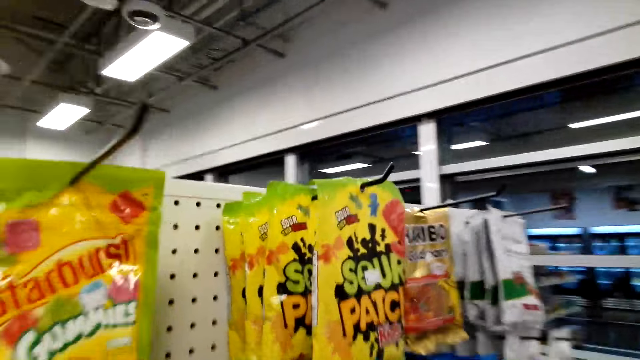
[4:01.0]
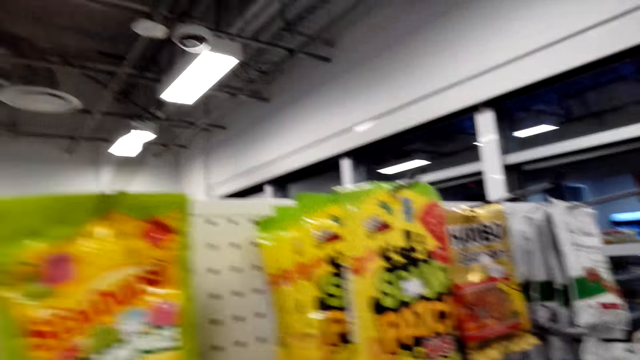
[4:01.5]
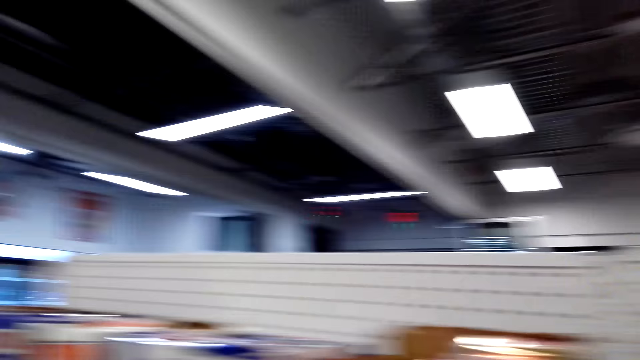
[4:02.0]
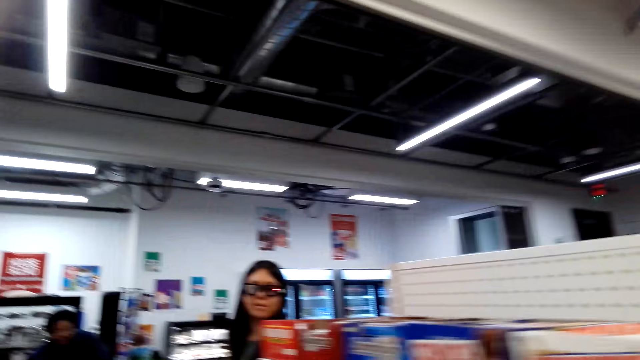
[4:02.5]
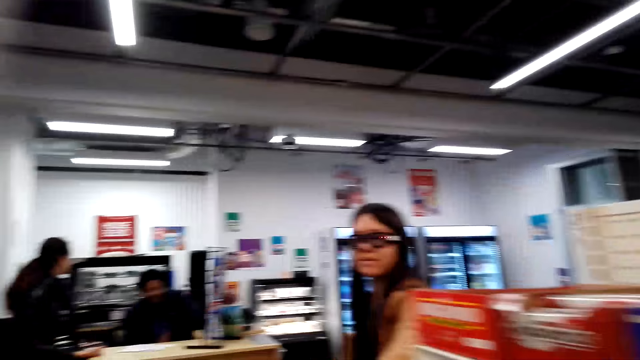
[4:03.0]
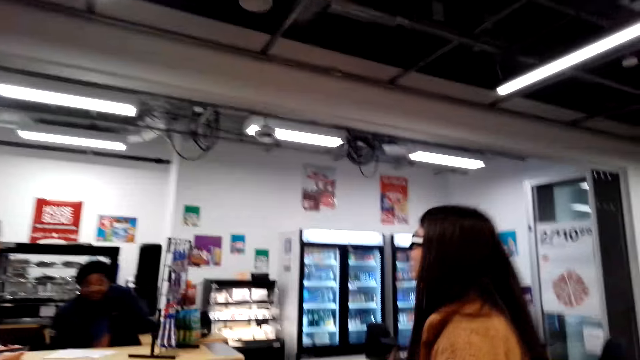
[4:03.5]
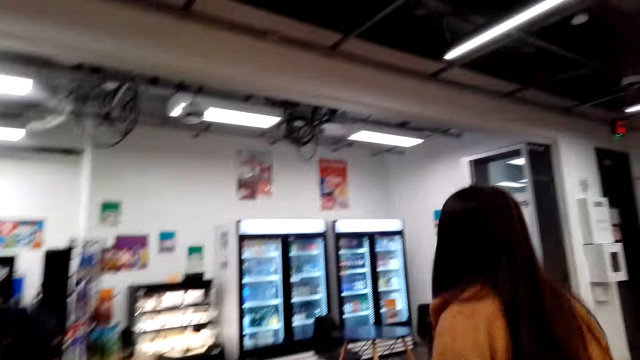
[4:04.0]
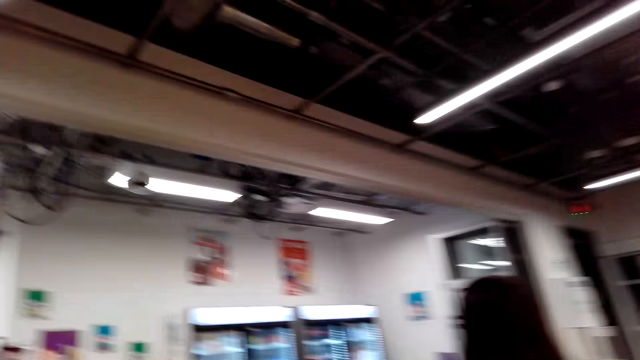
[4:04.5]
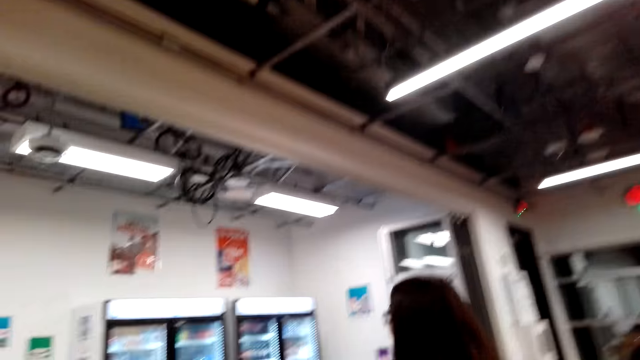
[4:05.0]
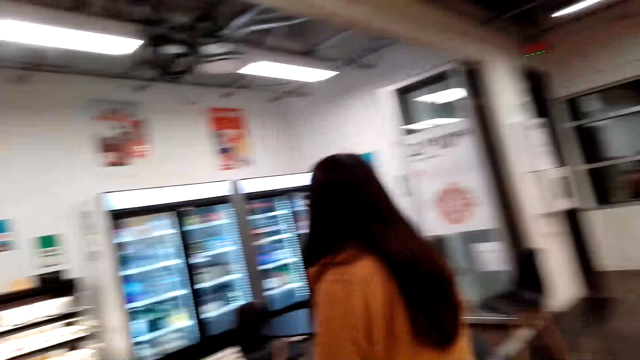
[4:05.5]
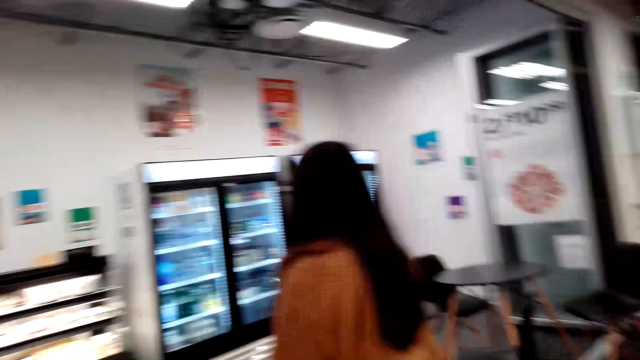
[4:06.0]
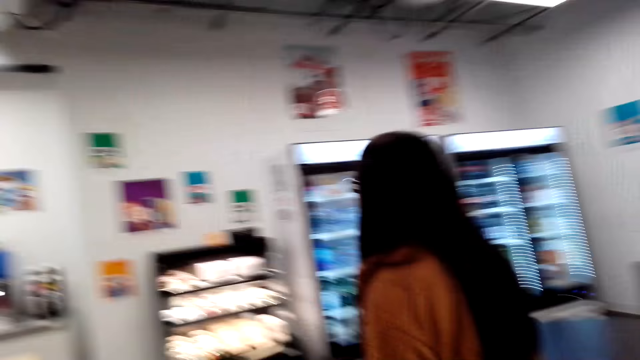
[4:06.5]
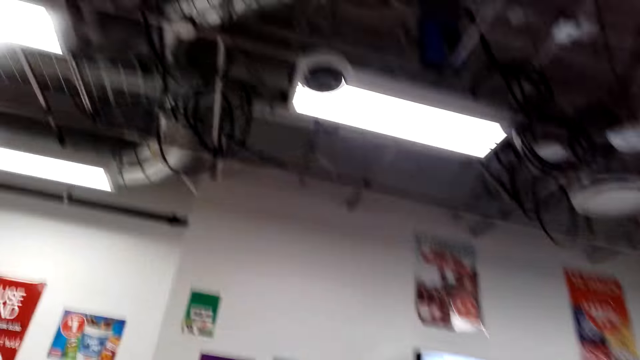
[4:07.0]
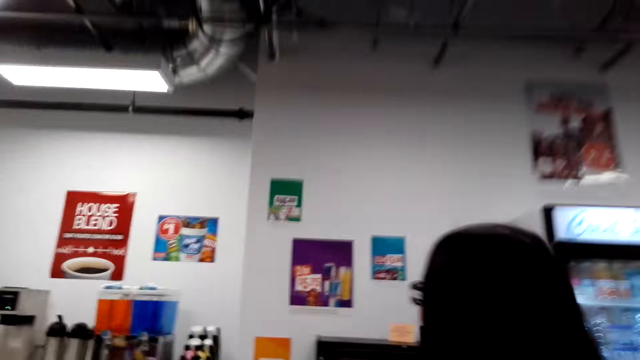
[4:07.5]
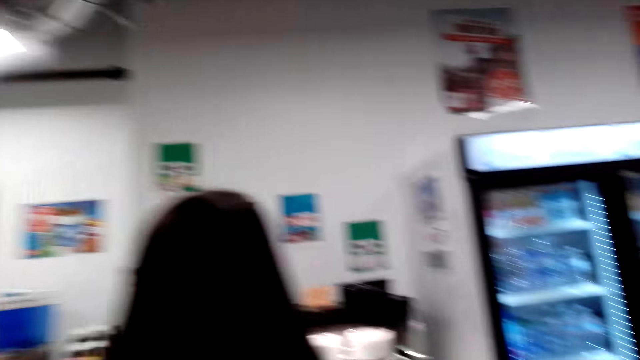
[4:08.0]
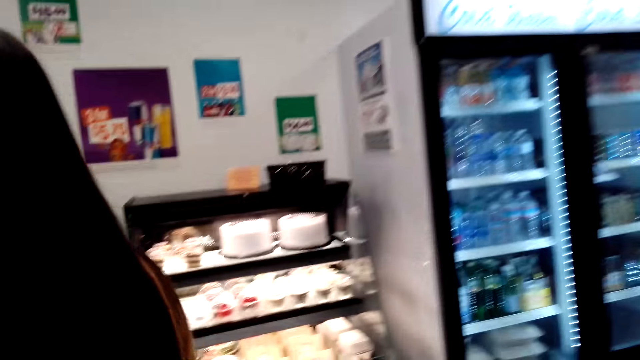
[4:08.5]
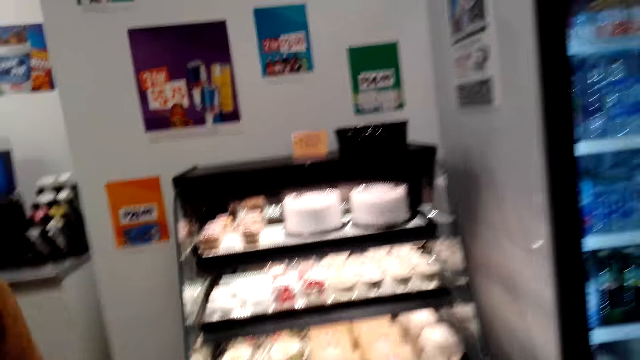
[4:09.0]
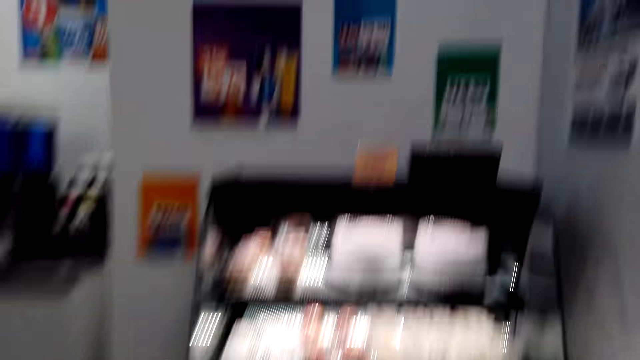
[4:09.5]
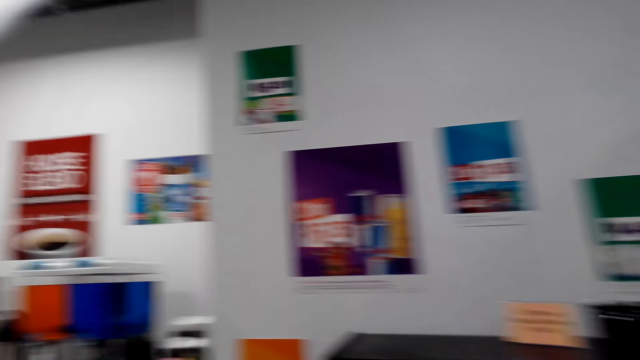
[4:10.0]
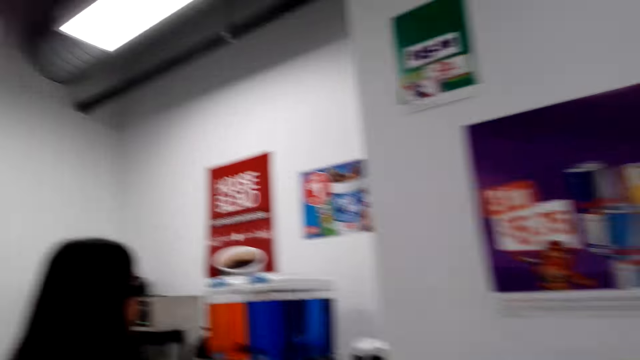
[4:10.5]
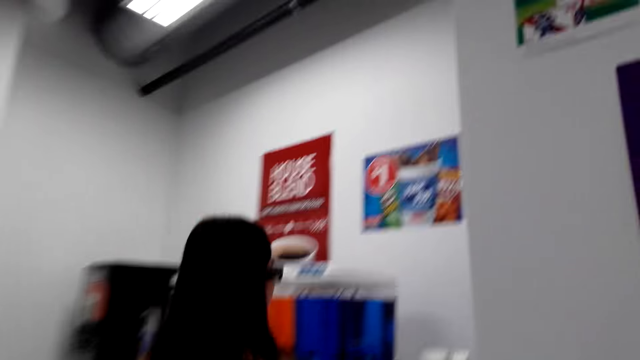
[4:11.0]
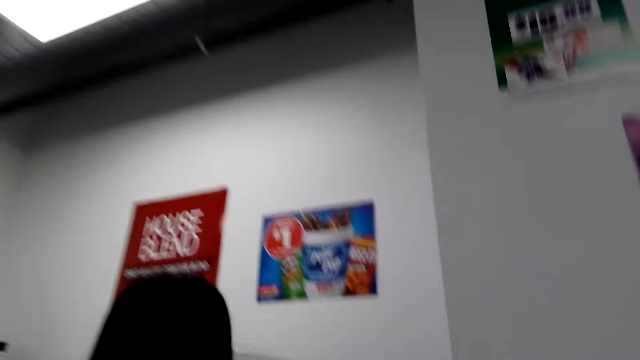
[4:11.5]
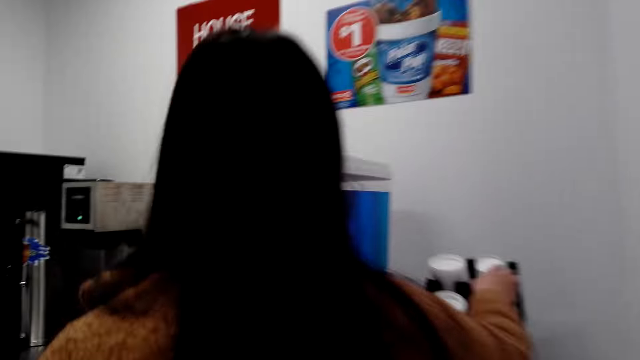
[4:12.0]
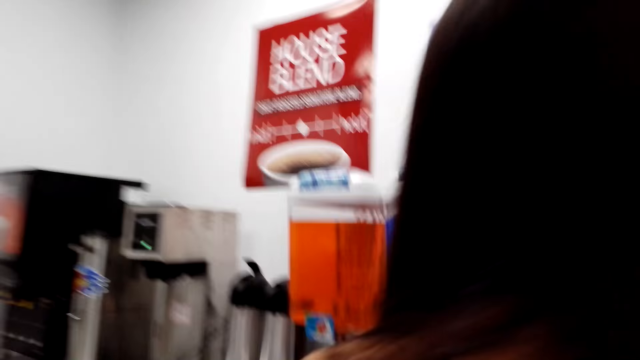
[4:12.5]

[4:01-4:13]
The camera wearer dialogues with a person. They walk around the store shelf. They look at the cake display. They walk around the store.

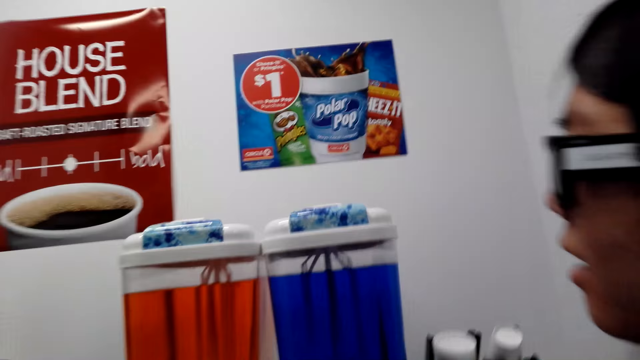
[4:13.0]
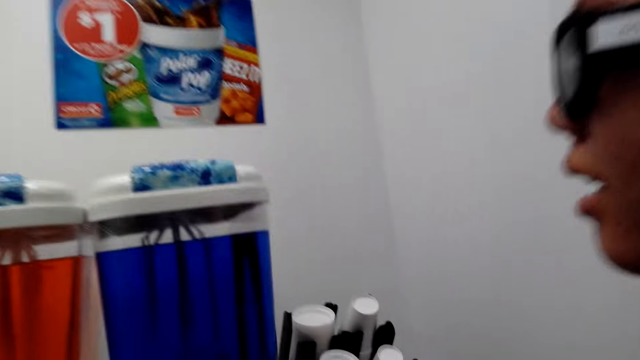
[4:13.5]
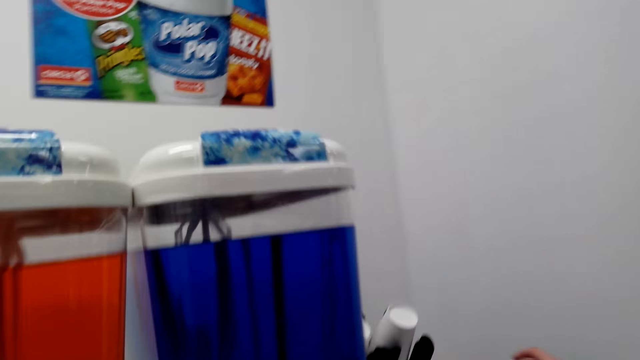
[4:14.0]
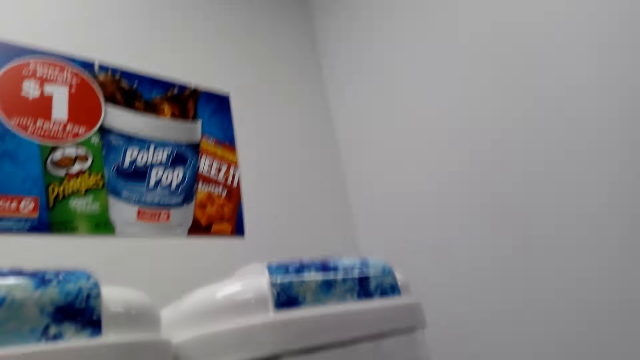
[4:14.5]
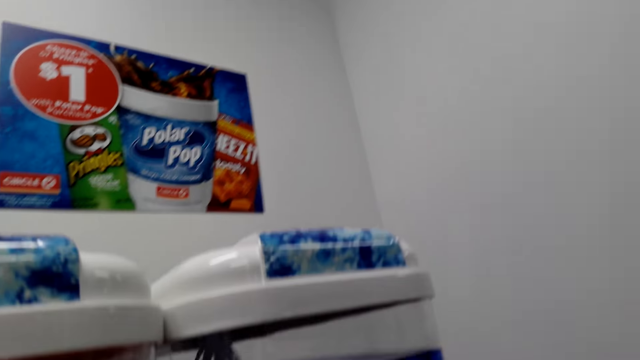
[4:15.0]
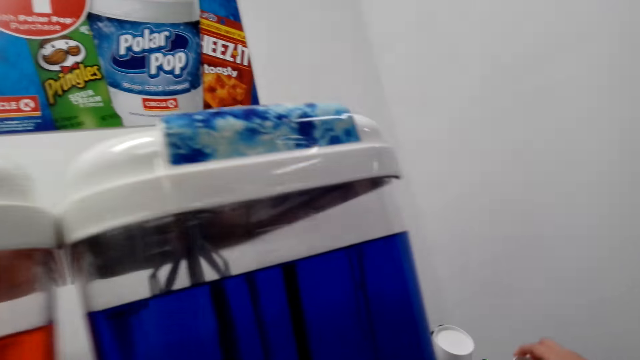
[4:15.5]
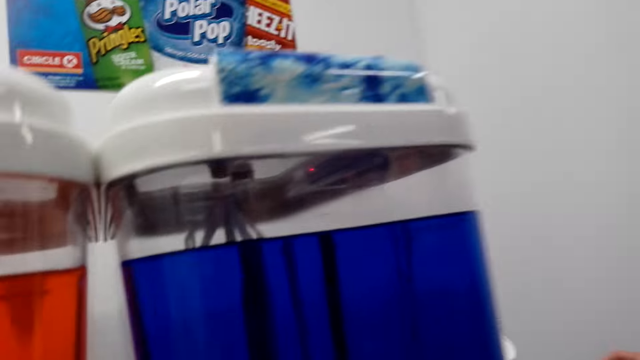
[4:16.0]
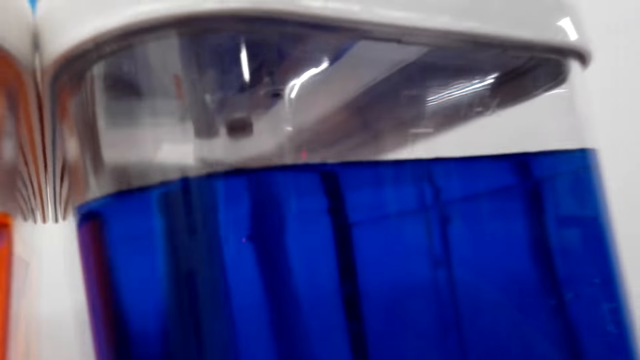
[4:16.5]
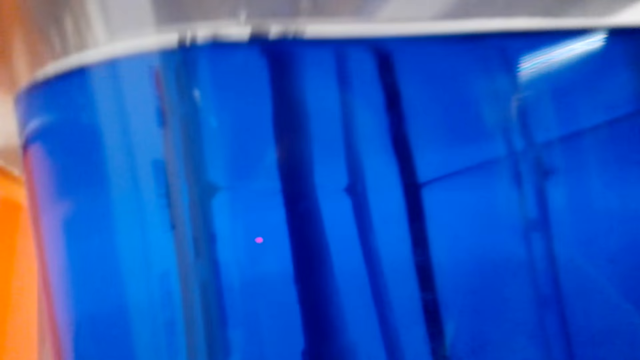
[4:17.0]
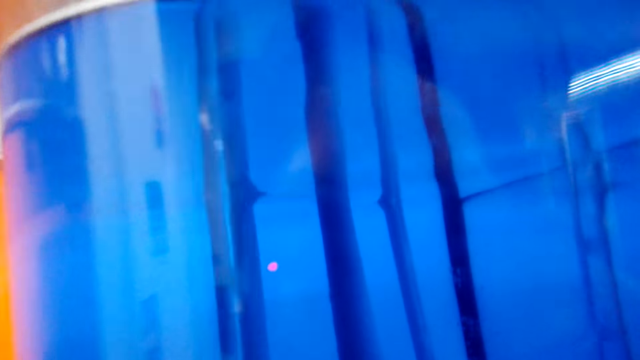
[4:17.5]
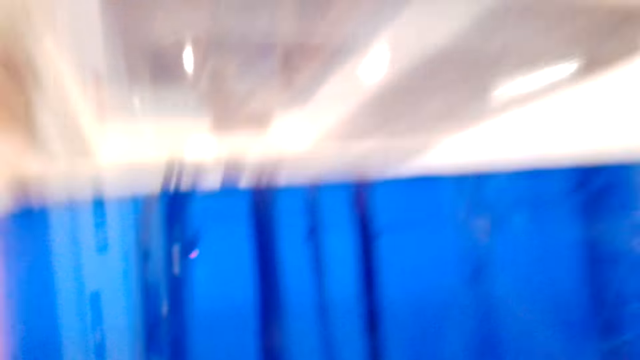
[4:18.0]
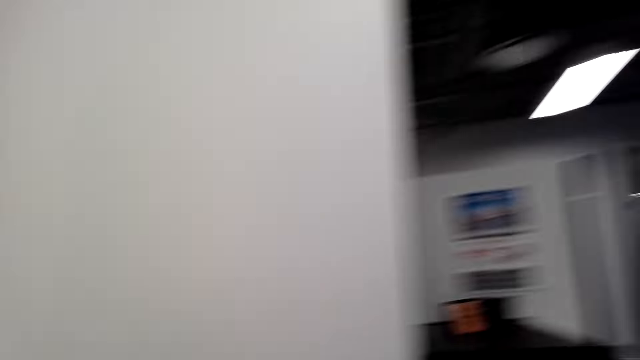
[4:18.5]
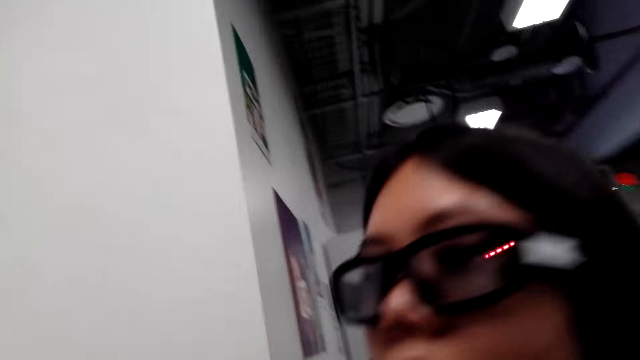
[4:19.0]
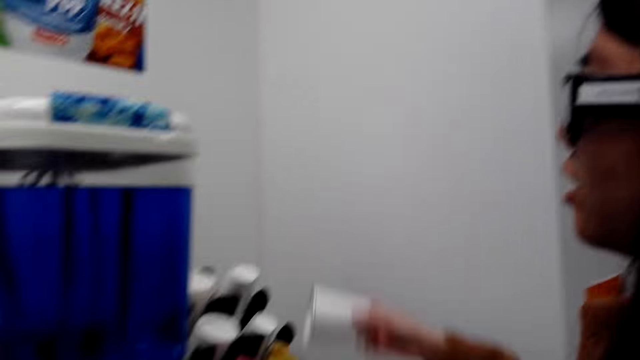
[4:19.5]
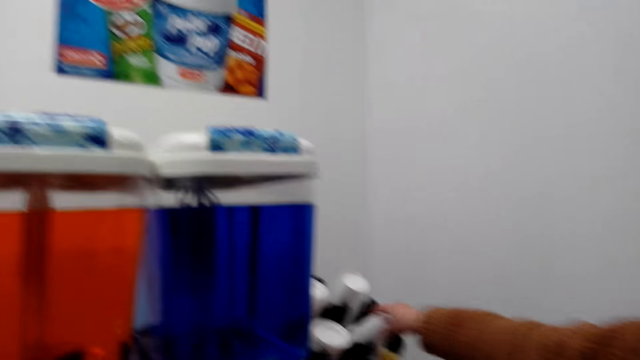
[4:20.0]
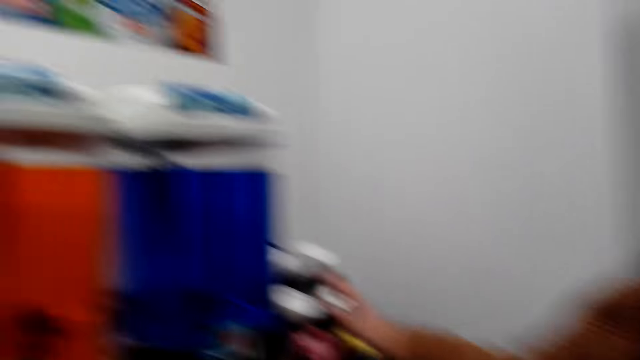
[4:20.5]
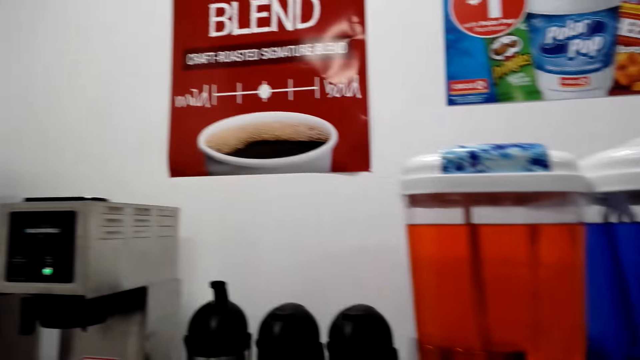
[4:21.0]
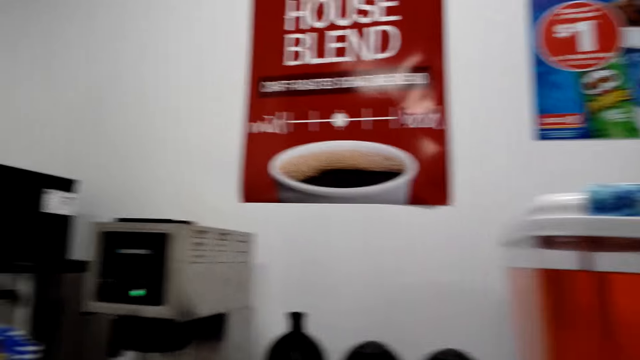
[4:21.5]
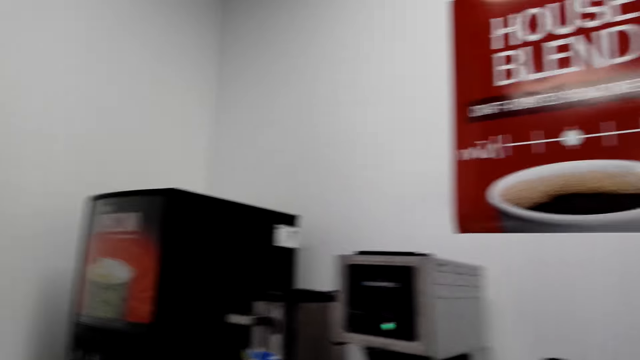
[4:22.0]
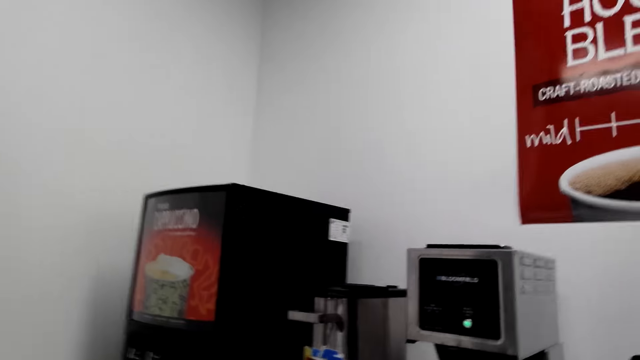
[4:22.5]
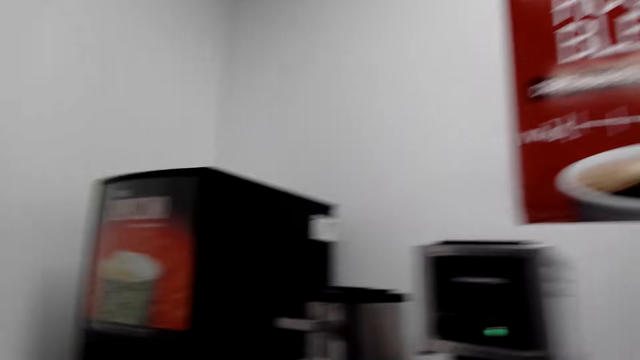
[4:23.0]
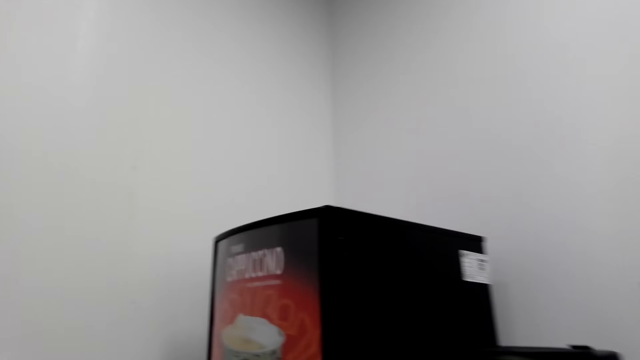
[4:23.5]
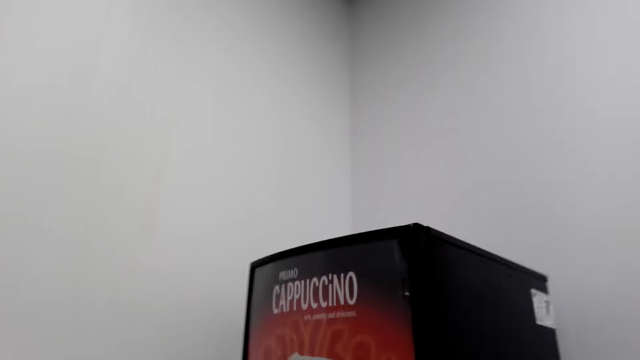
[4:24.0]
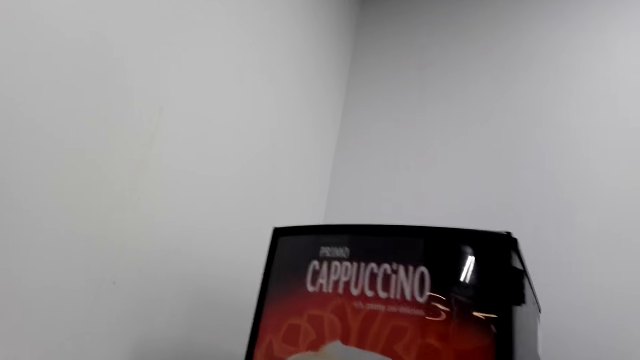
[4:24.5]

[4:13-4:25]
The camera wearer dialogues with a woman. They look around the drinks. They dialogue with the woman. The woman puts down a tumbler. The camera wearer looks around the drinks.
